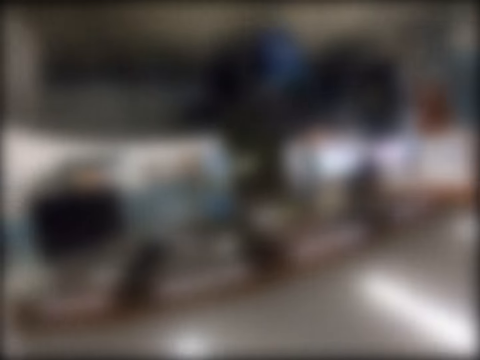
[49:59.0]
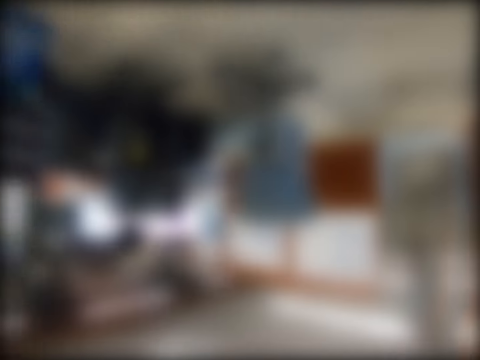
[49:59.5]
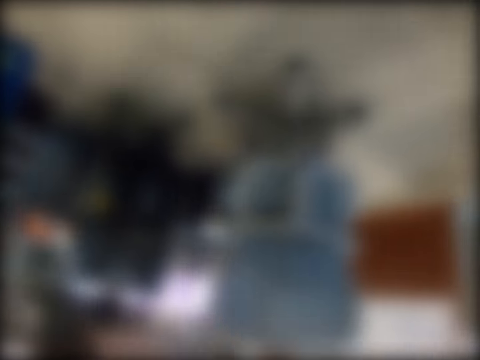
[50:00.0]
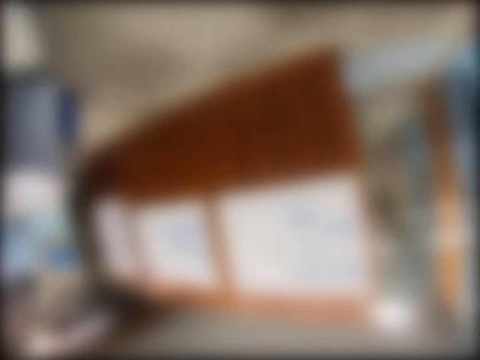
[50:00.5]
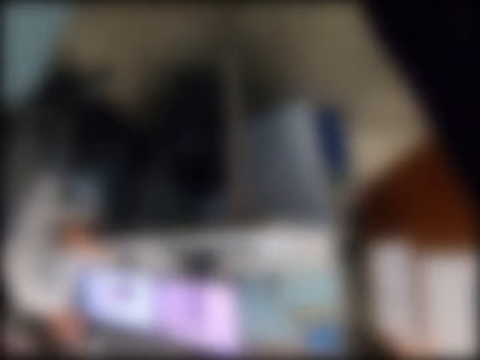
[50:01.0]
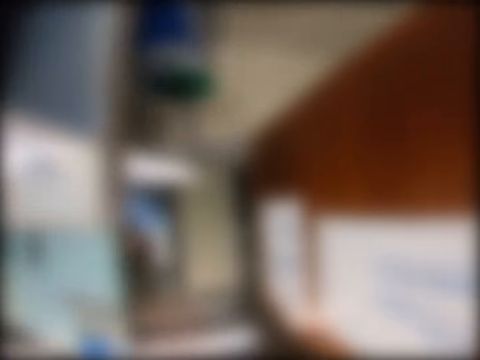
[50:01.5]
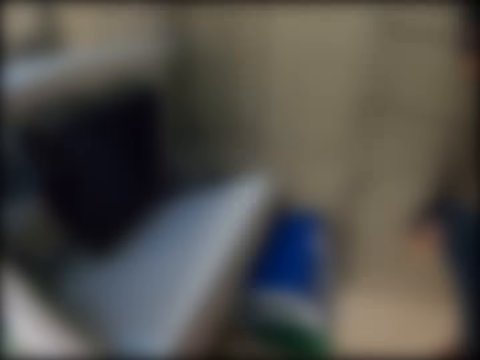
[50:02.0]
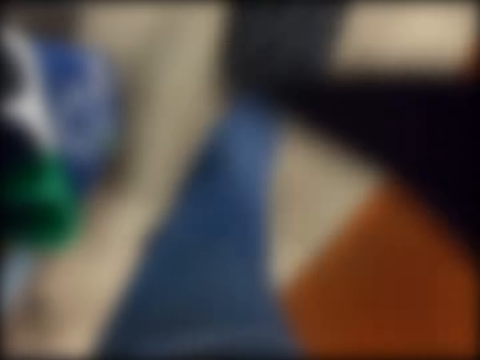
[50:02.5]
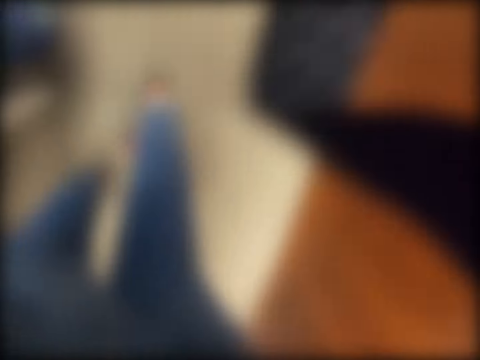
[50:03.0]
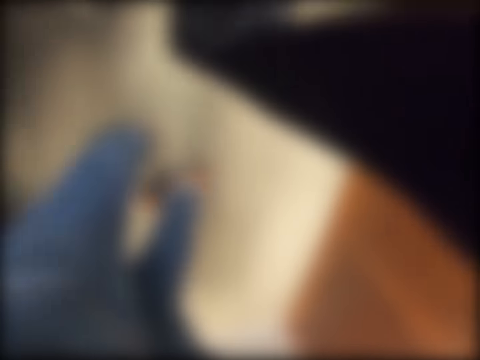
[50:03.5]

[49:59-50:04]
The camera wearer walks into an office.

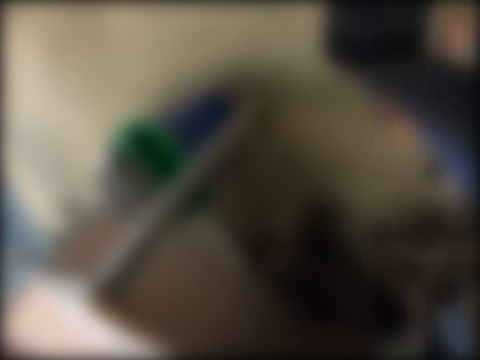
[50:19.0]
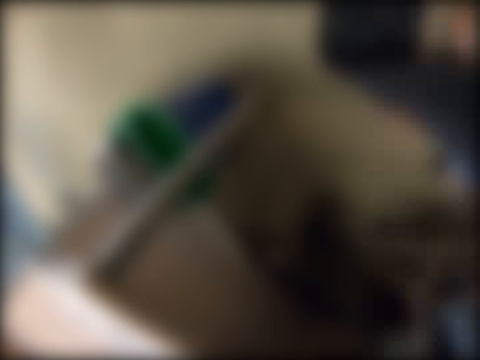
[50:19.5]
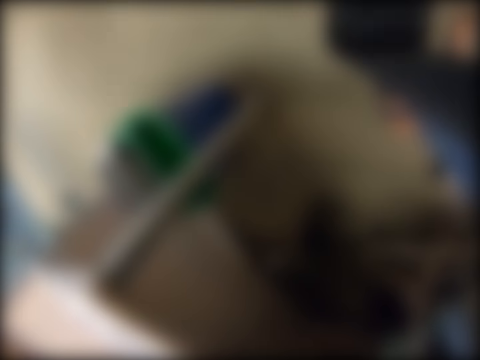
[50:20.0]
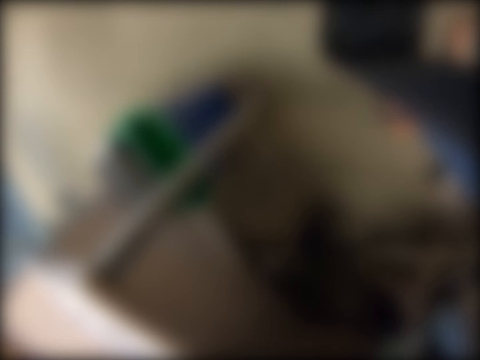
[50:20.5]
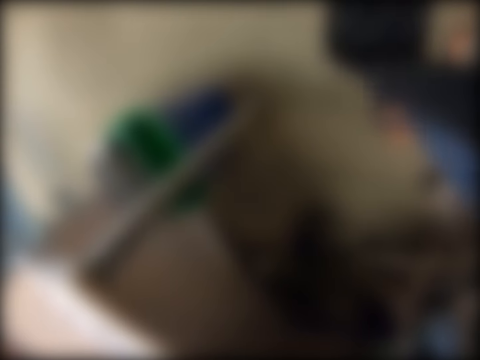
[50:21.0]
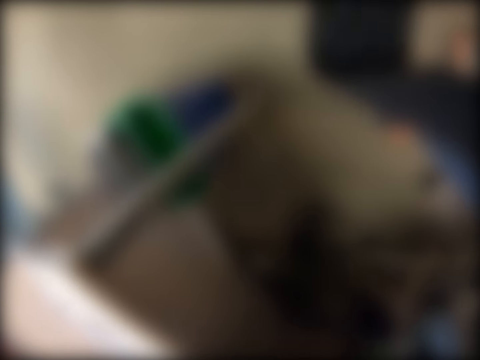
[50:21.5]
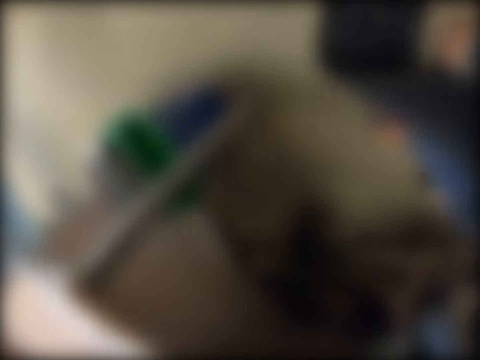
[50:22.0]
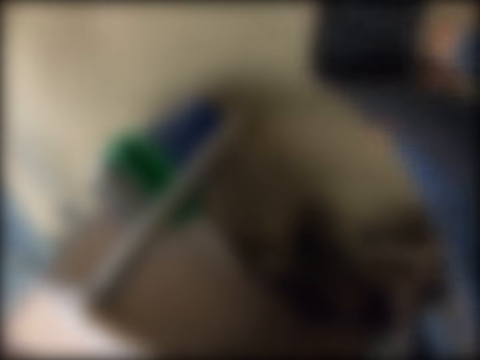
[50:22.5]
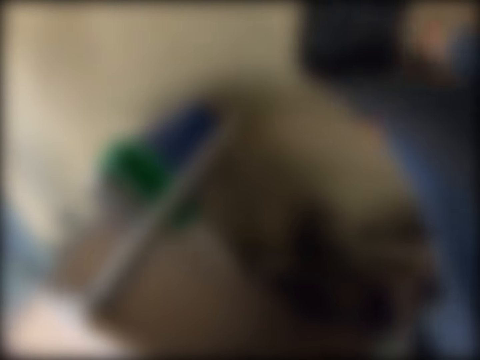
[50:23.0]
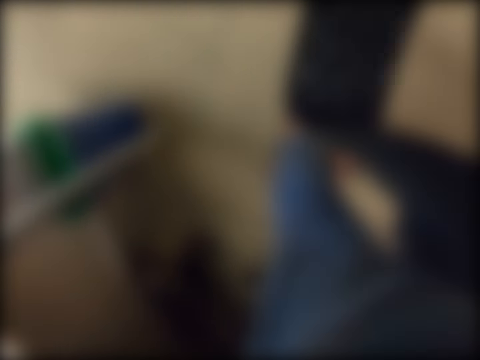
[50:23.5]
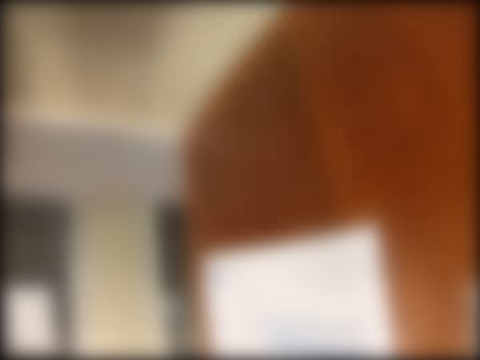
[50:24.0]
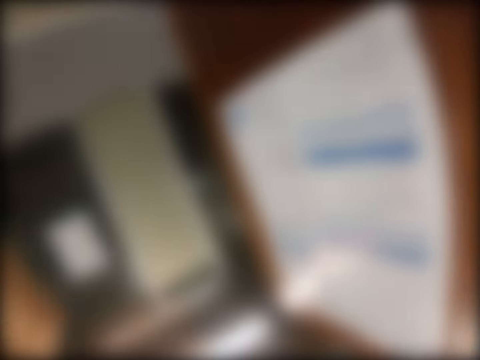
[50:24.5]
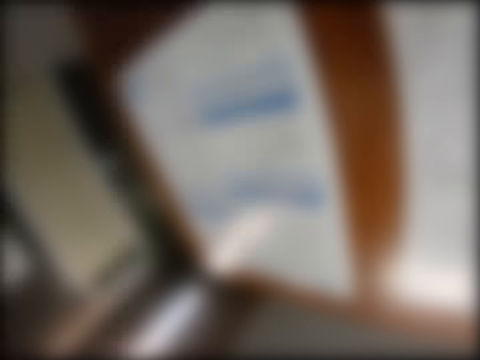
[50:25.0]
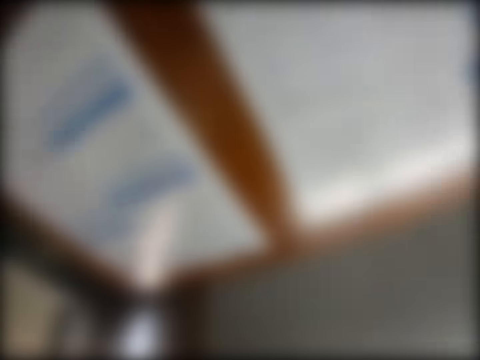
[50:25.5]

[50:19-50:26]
The camera wearer looks around the house.

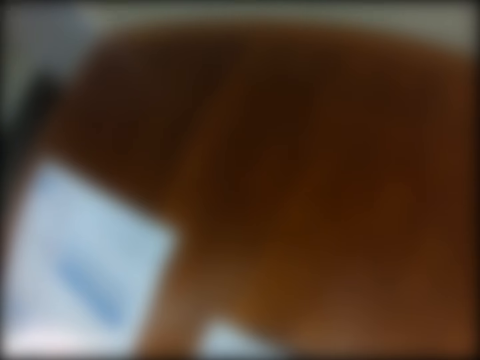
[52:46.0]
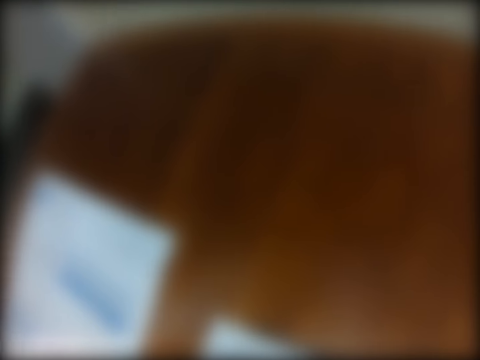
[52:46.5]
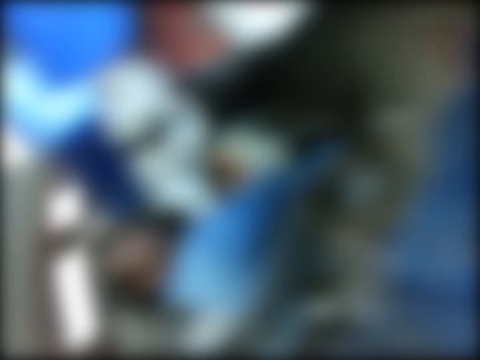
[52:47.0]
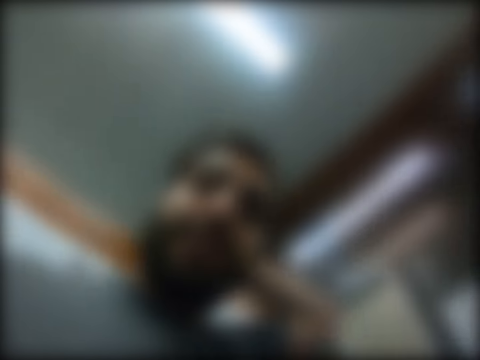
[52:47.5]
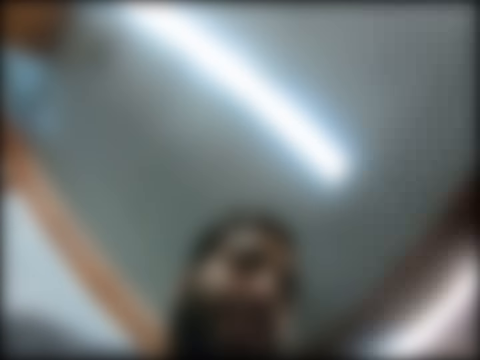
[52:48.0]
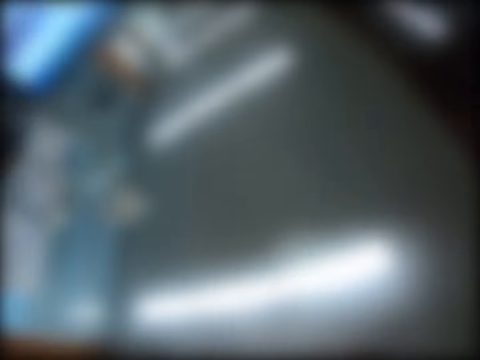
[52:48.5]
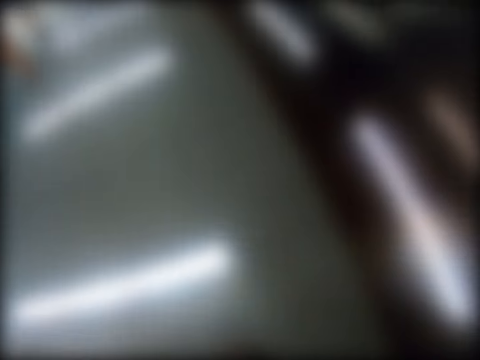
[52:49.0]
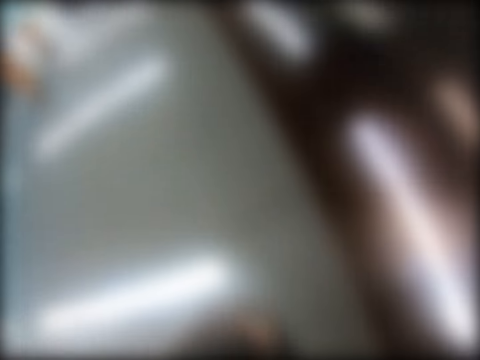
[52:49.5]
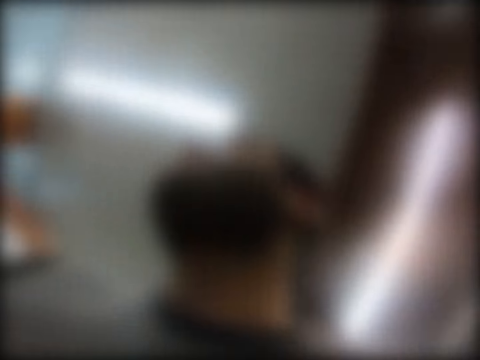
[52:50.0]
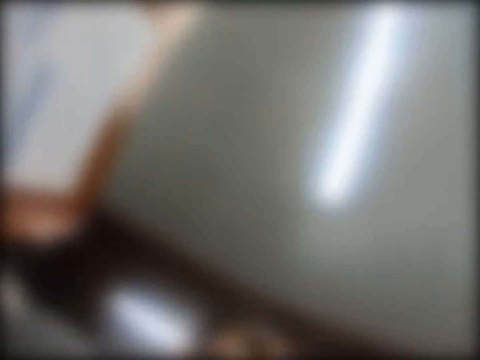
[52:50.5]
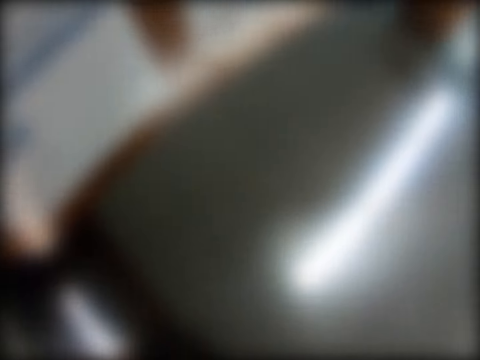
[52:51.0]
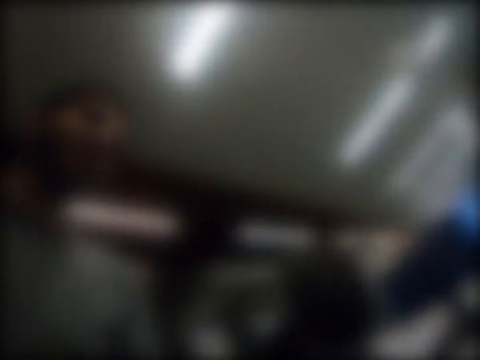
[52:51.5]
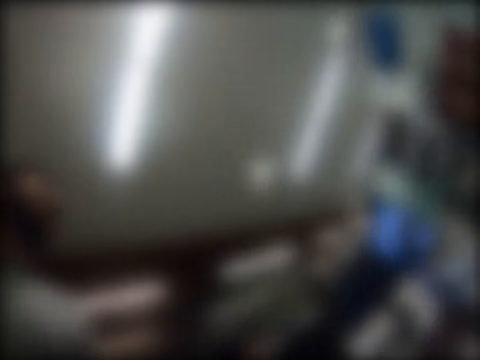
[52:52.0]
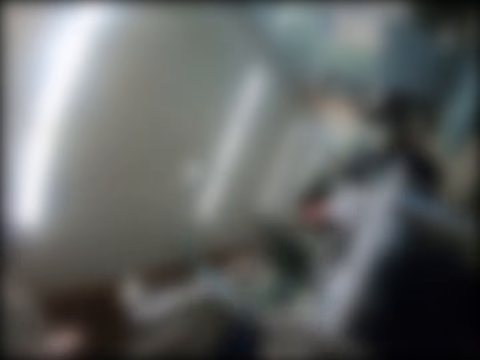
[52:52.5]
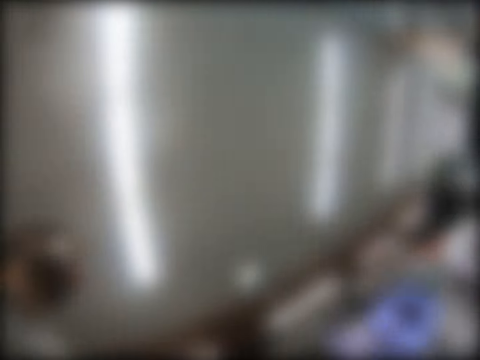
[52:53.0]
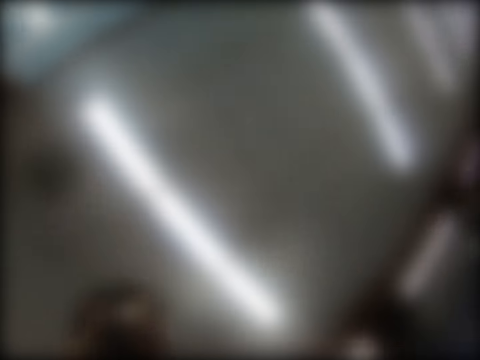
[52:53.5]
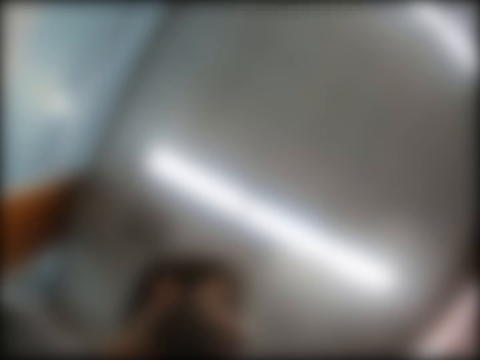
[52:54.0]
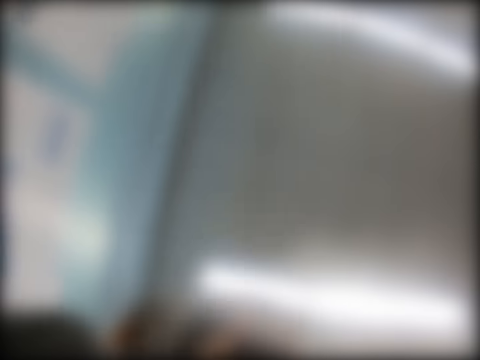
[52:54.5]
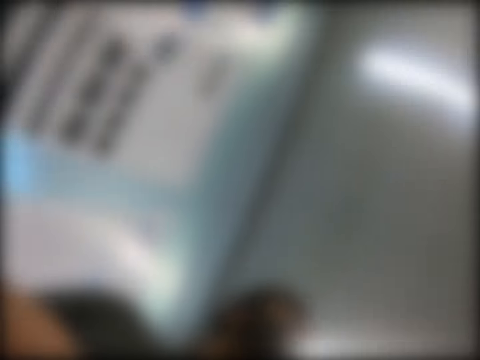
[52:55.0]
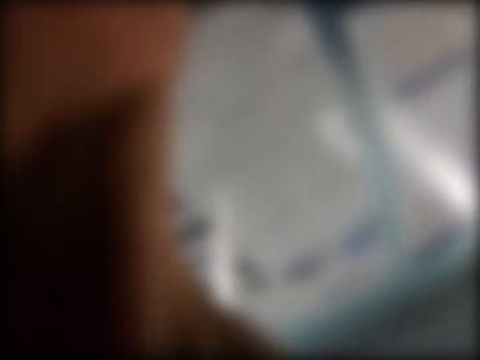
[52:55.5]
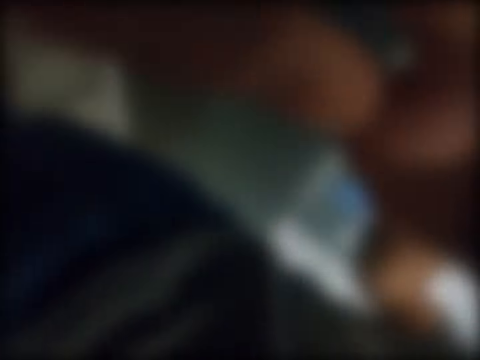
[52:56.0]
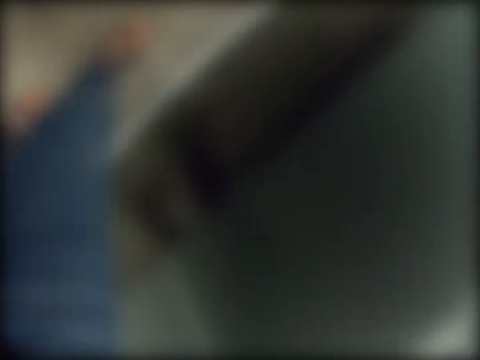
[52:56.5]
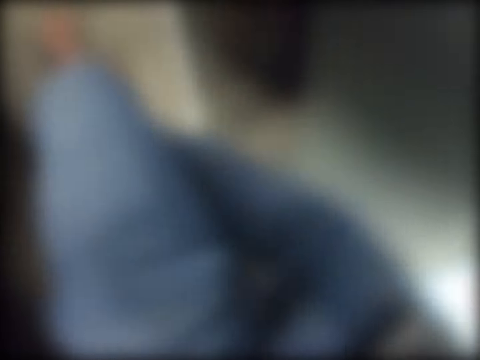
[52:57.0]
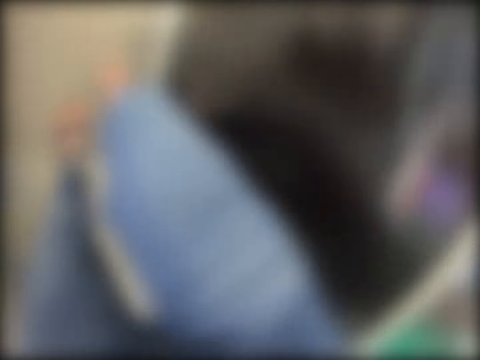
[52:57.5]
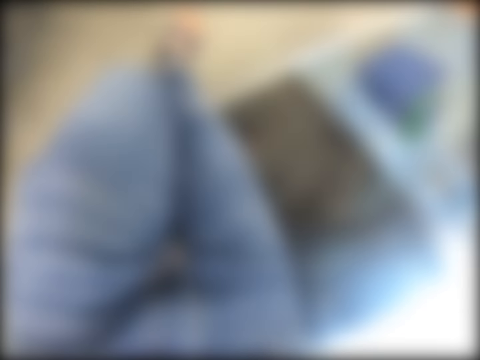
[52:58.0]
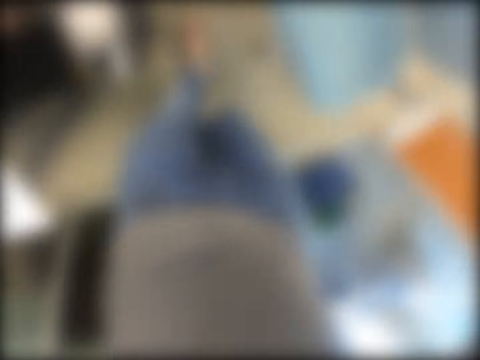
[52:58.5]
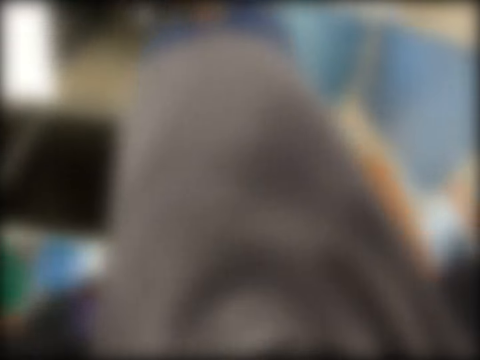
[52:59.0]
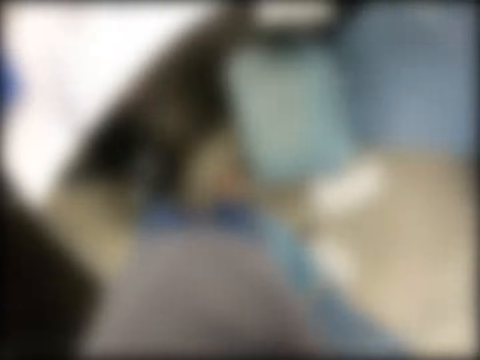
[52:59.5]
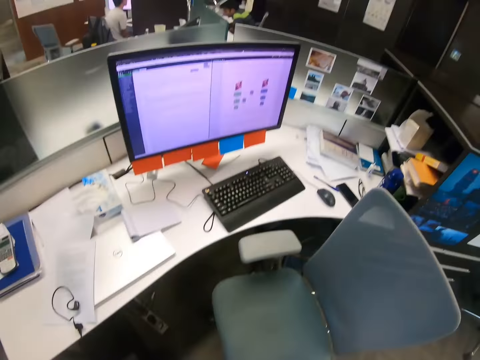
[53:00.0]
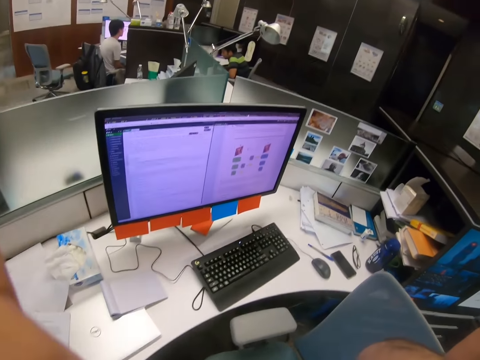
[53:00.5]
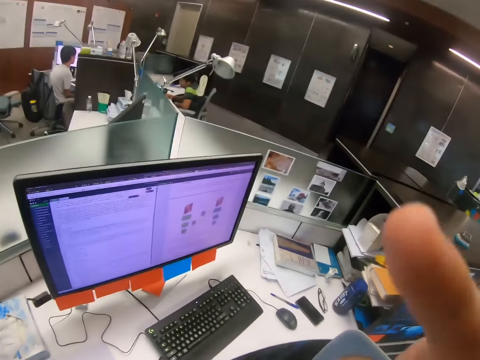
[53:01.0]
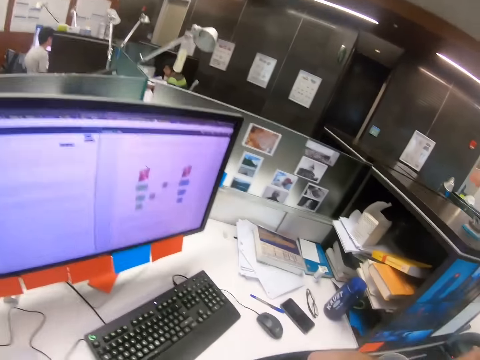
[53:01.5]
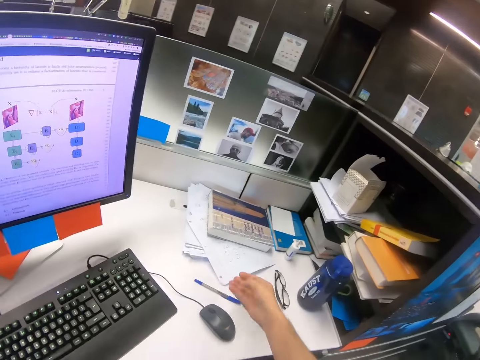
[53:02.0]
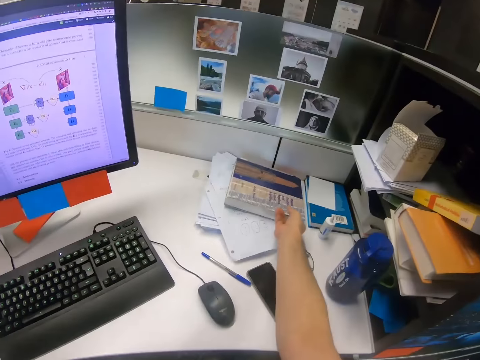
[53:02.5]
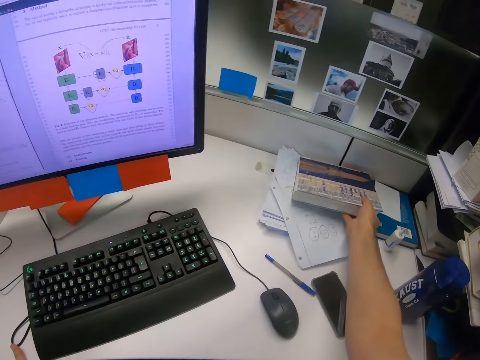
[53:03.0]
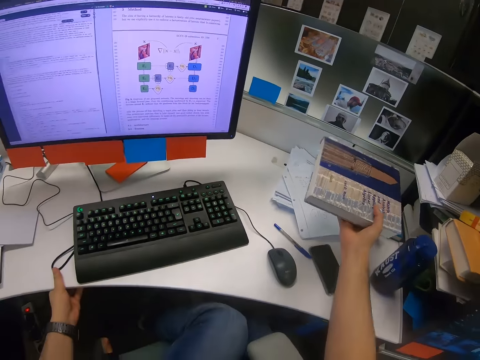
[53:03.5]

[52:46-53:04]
The camera wearer touches his face with his left hand. He walks around the house. He adjusts a camera on his head with his hands. He sits on a chair on the floor. He picks up a book from a table with his right hand.
